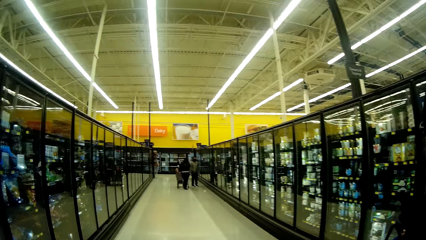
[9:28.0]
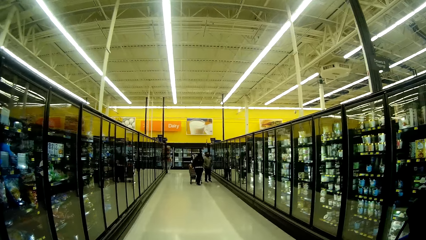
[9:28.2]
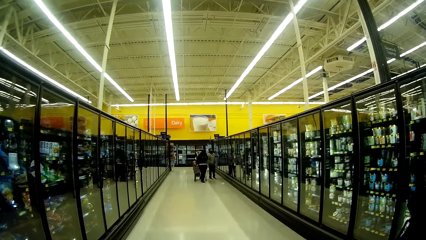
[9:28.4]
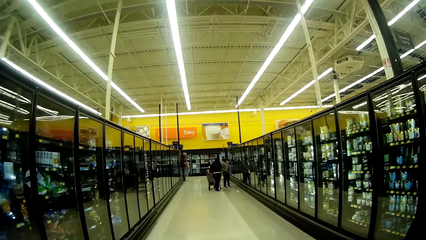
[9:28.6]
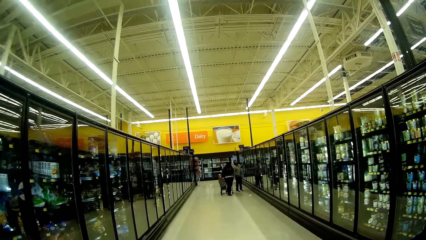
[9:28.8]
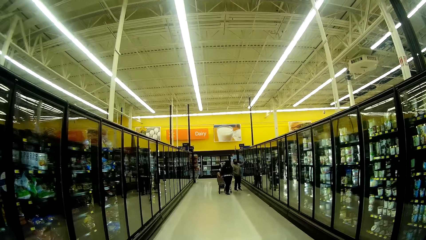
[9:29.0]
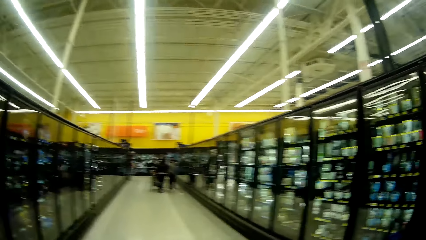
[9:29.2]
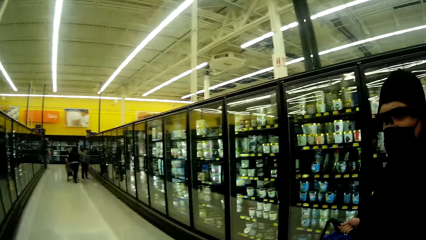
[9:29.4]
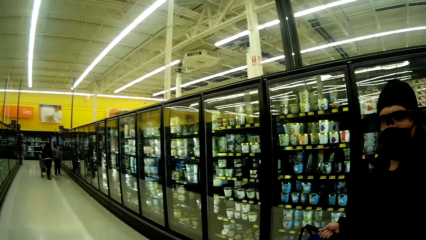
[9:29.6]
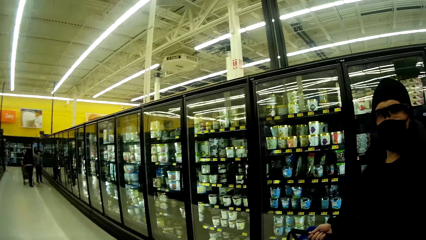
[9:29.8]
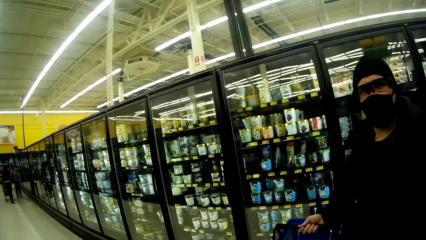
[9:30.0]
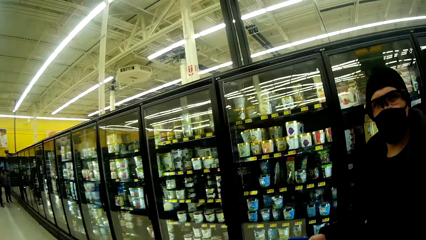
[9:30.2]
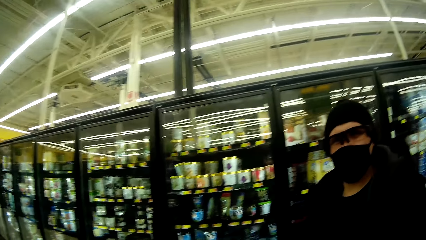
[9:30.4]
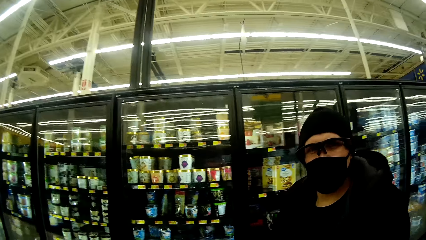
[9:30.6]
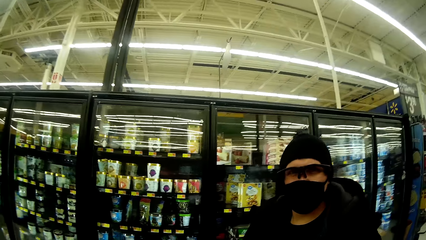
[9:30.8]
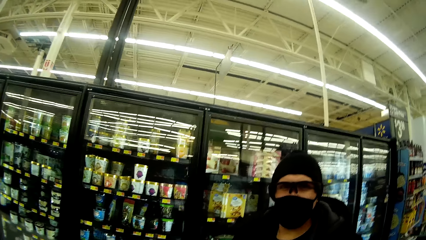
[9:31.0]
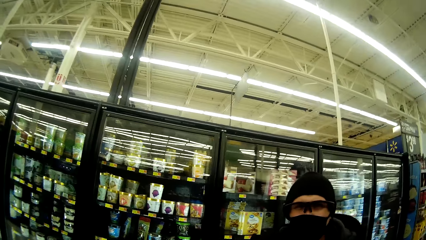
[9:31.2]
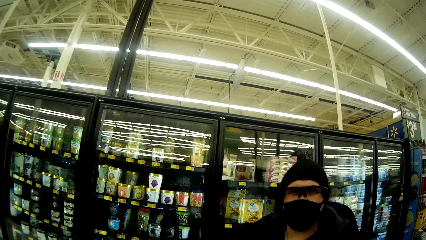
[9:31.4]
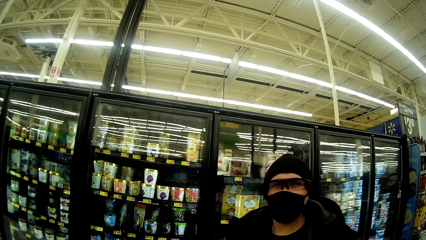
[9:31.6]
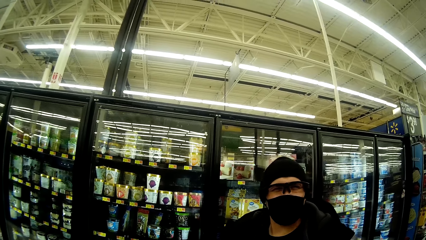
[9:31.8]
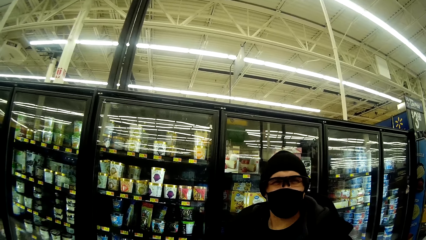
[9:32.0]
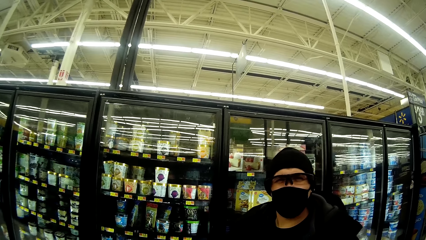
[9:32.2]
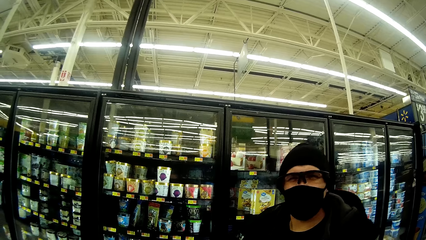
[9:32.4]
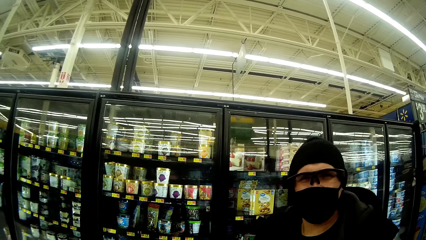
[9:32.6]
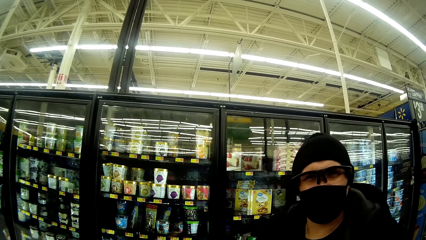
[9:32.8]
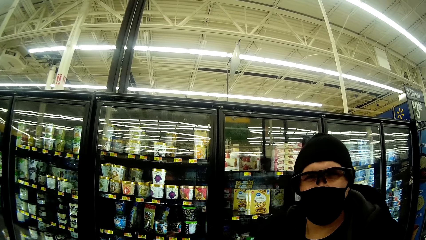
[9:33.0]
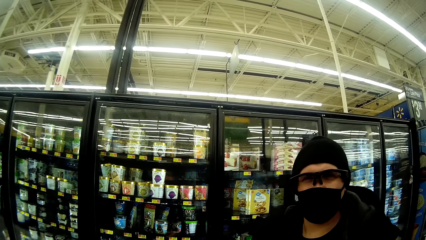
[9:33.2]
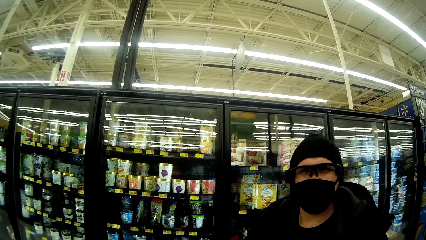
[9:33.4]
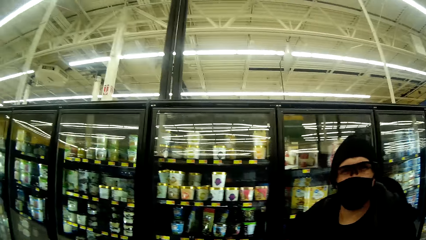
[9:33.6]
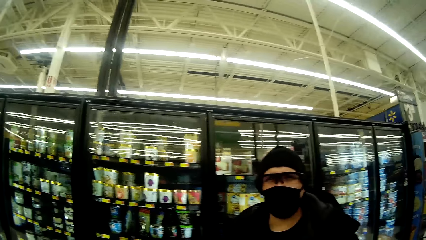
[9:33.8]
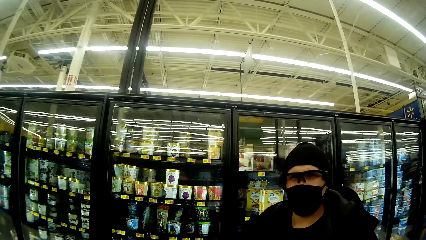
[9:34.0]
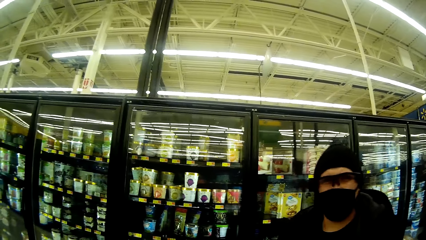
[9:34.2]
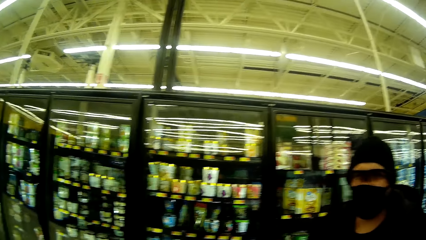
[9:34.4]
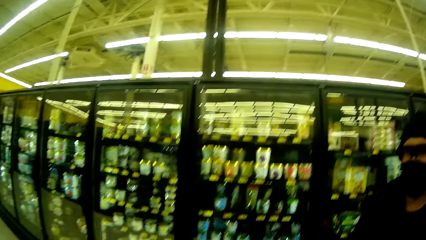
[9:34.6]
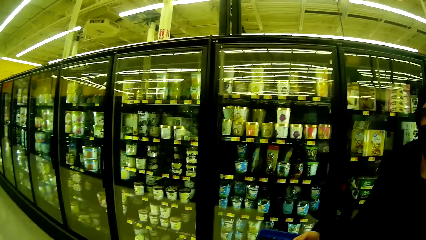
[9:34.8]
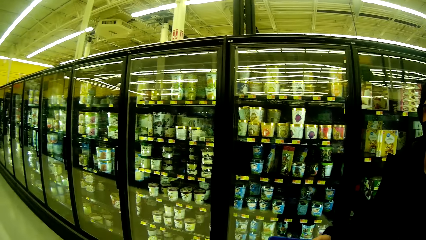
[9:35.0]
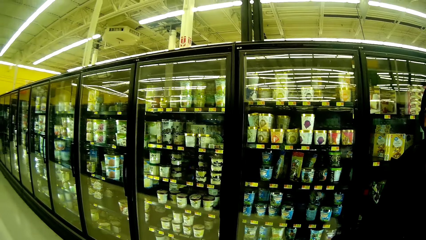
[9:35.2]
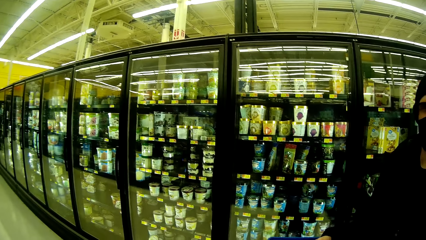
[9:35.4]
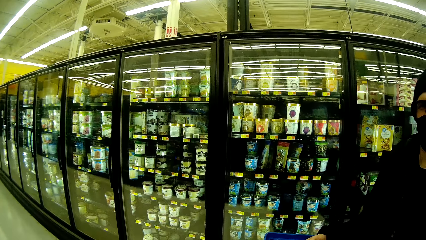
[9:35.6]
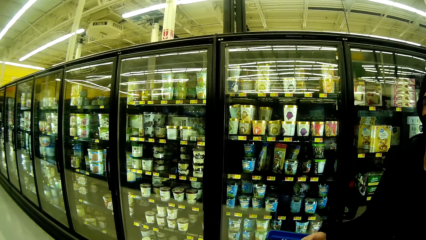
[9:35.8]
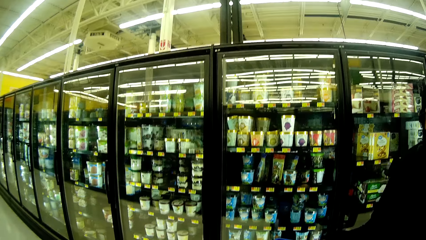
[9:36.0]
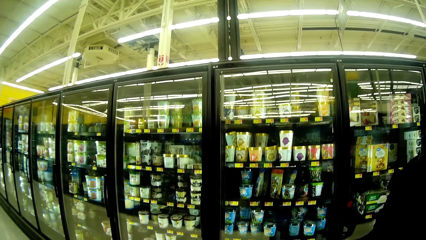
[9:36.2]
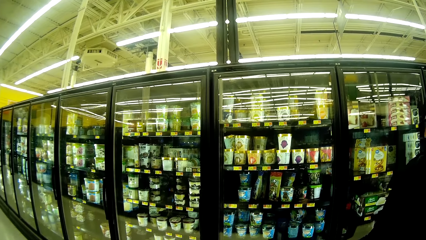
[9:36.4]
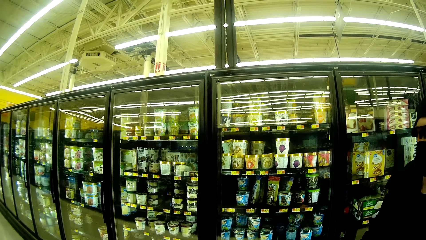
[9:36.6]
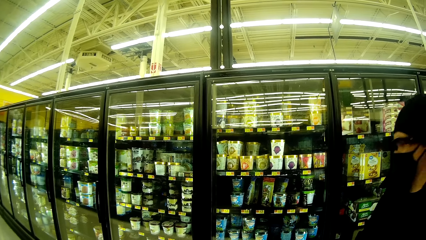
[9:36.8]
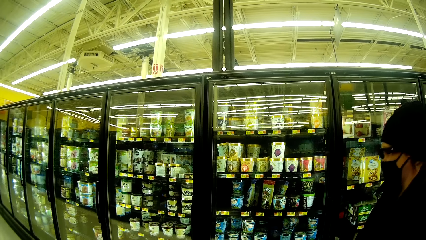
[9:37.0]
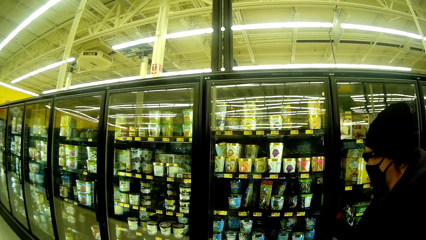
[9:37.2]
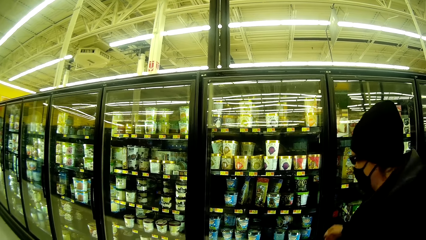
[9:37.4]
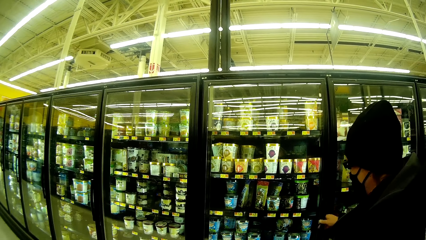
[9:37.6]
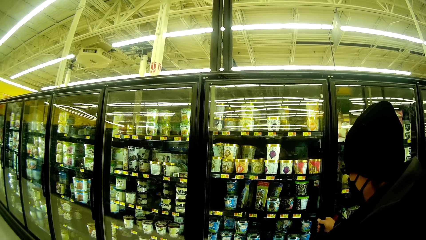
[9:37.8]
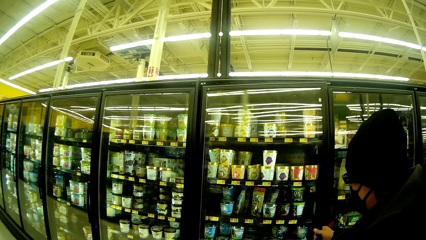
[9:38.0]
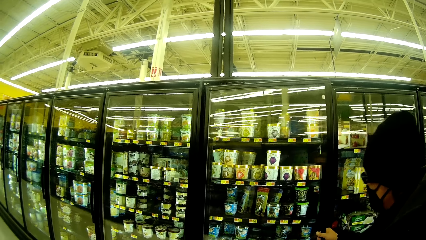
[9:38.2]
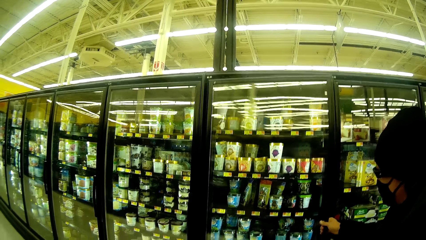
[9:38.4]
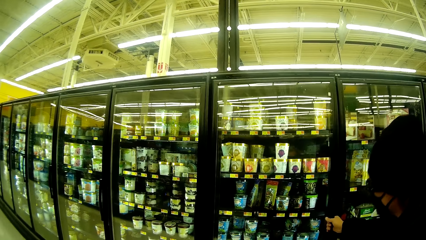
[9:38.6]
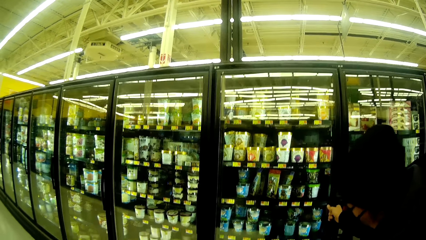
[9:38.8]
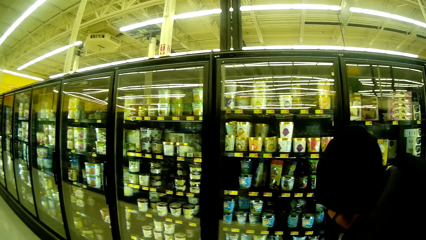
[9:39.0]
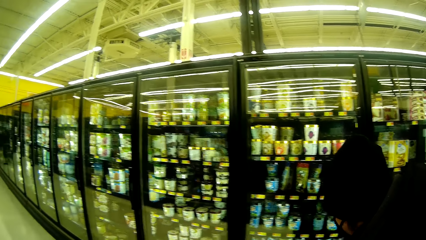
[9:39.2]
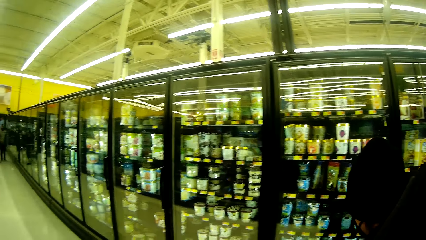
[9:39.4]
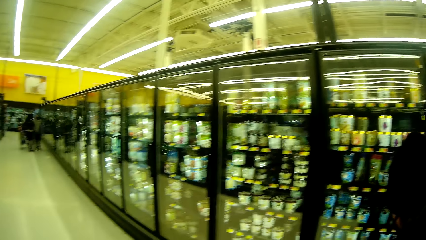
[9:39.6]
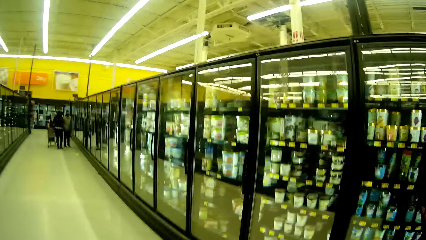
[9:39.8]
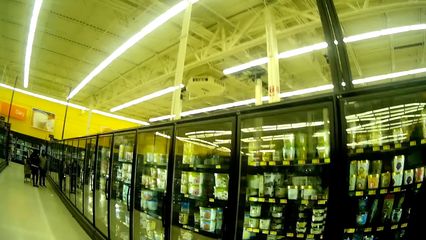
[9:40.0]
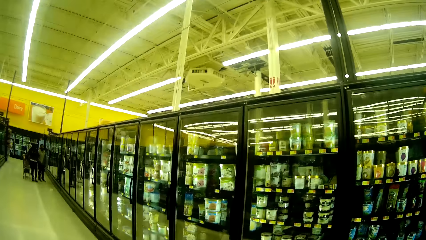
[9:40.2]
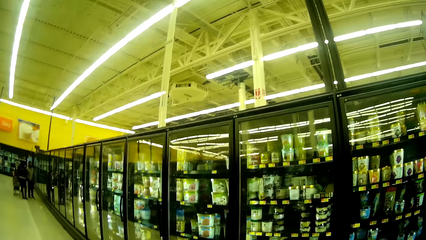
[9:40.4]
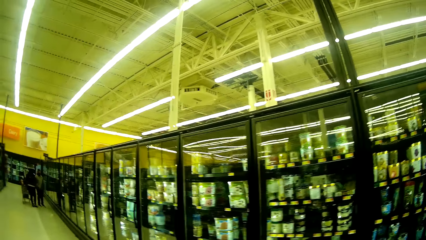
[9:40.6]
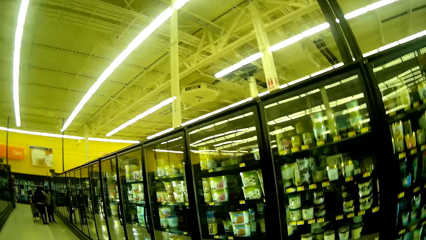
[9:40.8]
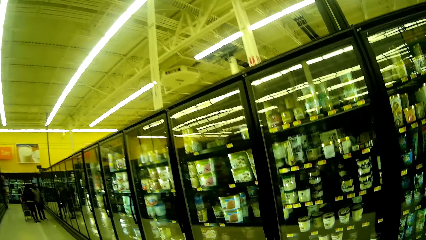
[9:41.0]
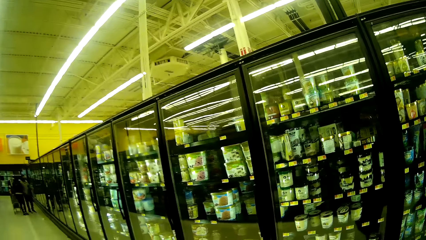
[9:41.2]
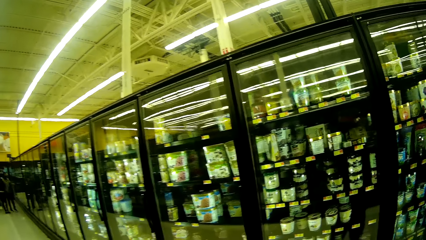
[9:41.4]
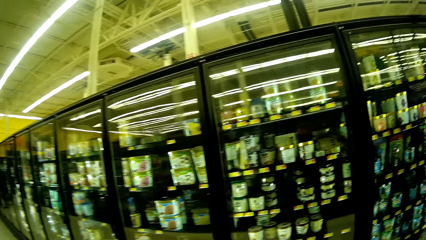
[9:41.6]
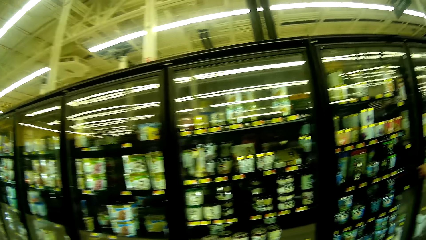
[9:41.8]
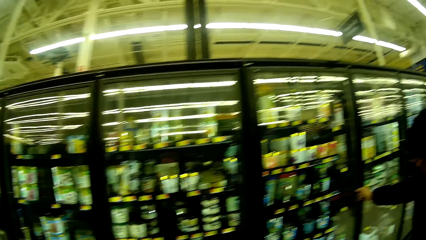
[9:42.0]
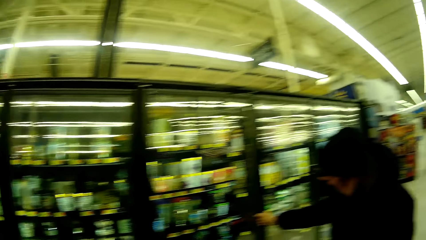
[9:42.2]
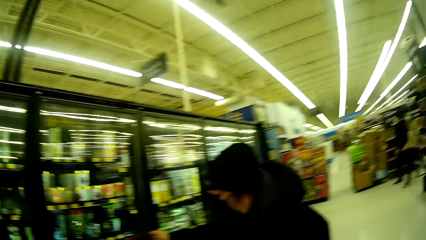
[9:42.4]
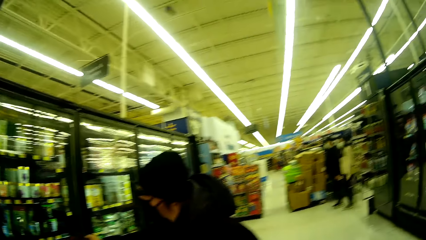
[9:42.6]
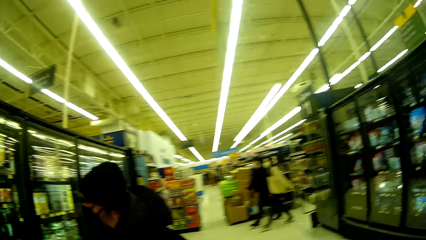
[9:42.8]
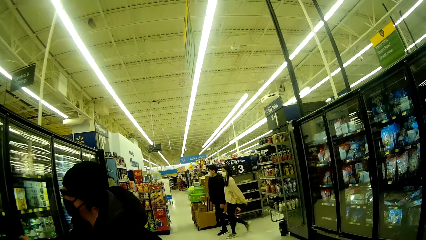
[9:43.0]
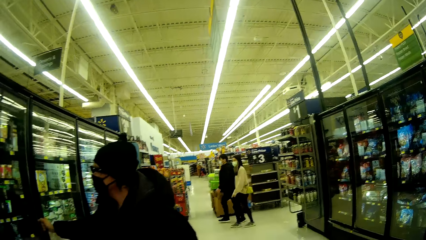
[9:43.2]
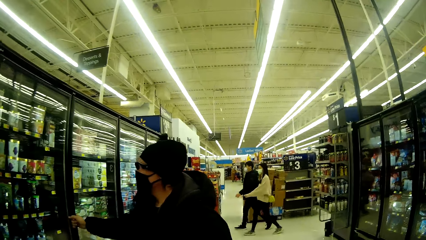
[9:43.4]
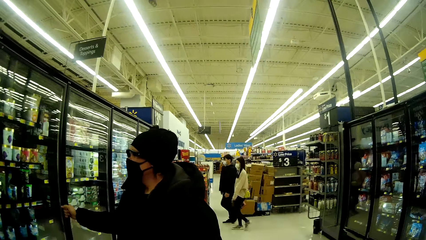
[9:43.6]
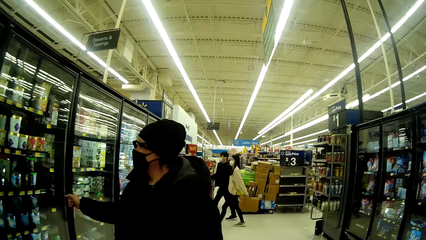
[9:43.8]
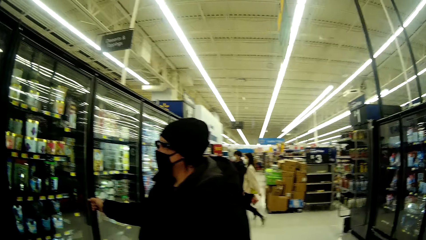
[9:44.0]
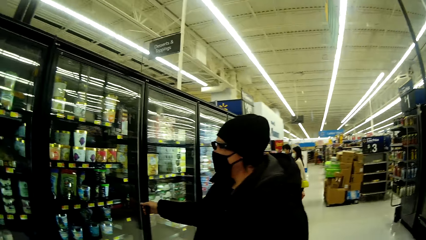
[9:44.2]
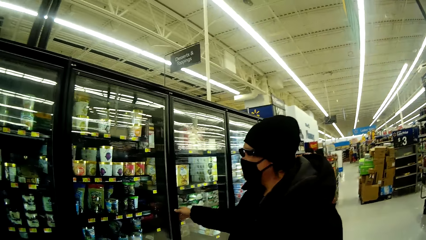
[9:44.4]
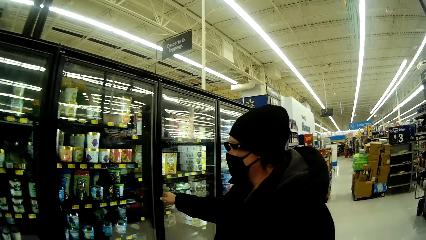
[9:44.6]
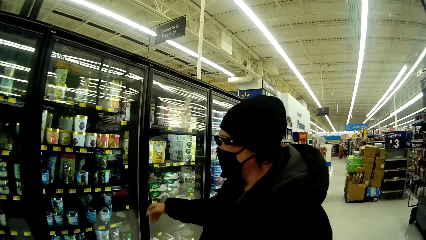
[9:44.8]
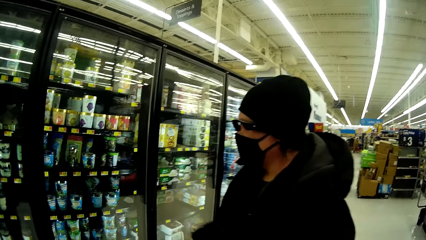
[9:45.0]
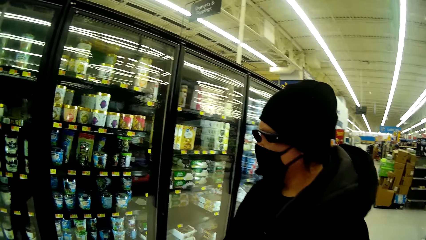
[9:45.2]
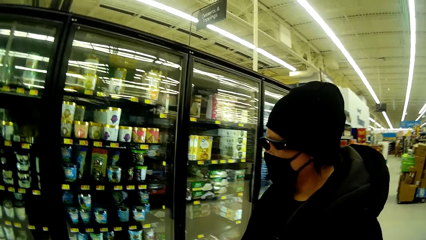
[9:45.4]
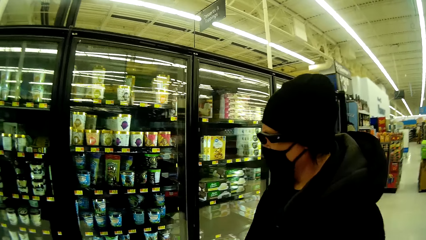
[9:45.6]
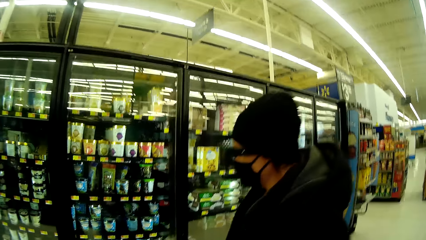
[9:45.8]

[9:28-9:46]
A woman touches a fridge with her hand. The camera wearer looks around the supermarket.
